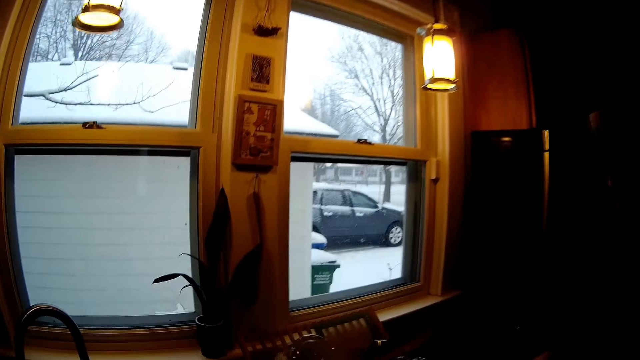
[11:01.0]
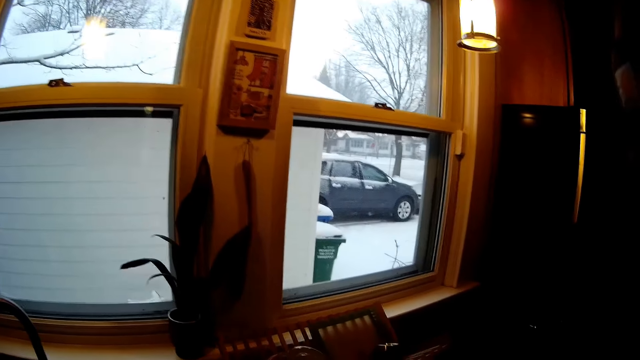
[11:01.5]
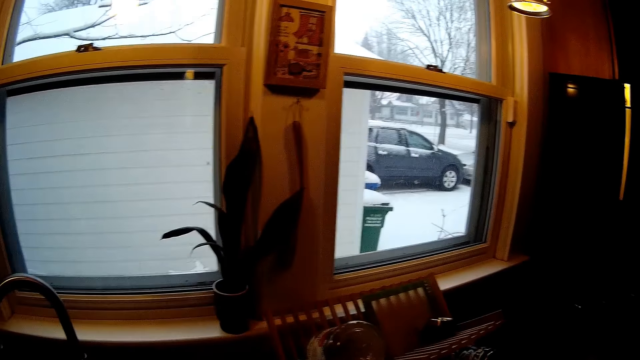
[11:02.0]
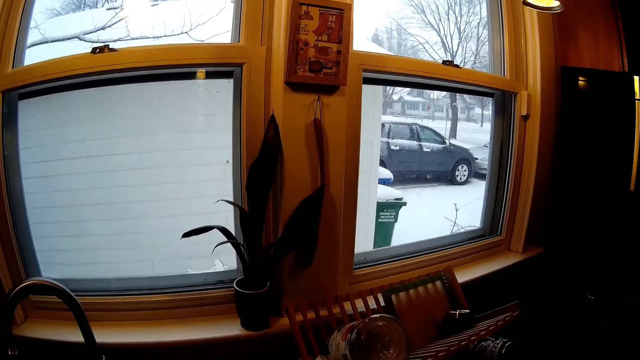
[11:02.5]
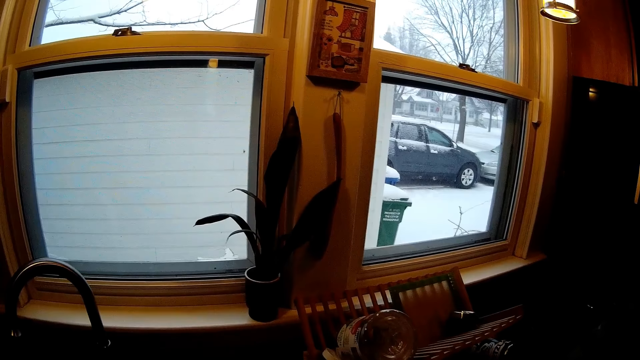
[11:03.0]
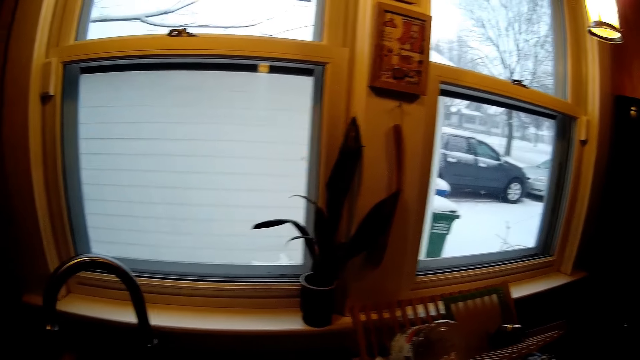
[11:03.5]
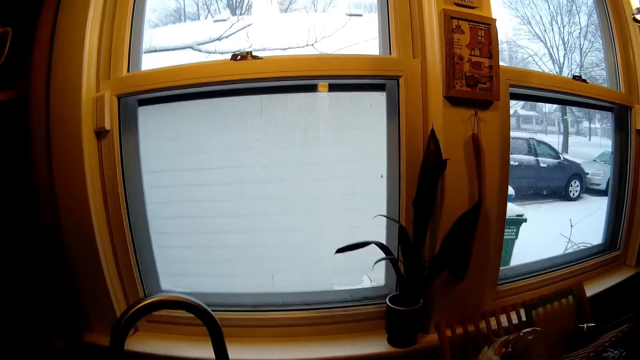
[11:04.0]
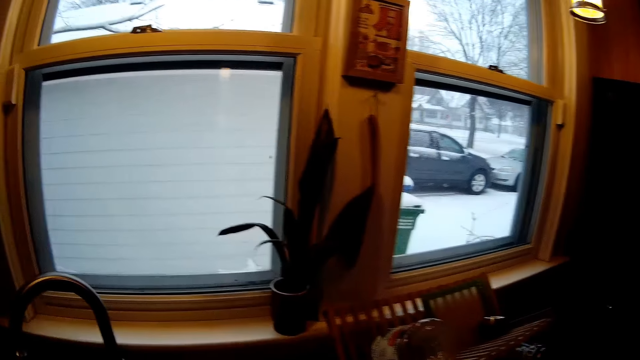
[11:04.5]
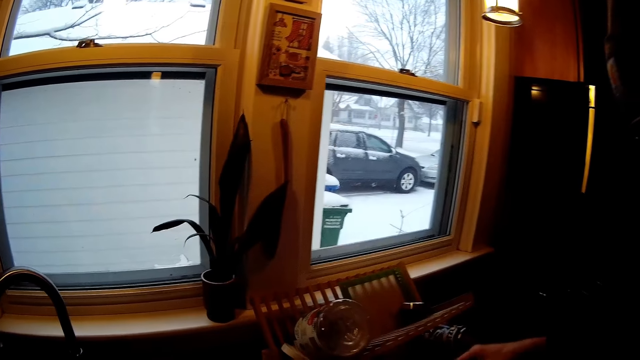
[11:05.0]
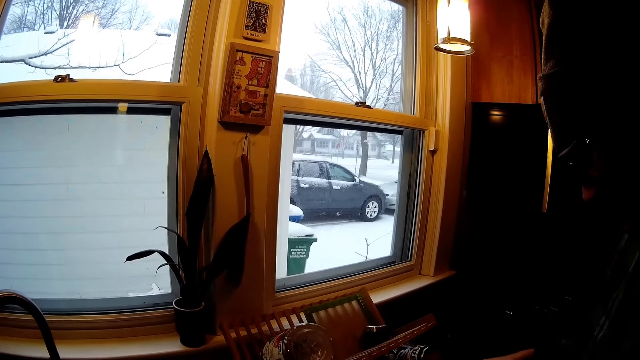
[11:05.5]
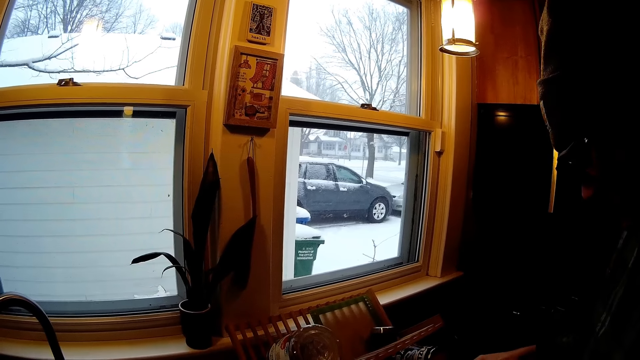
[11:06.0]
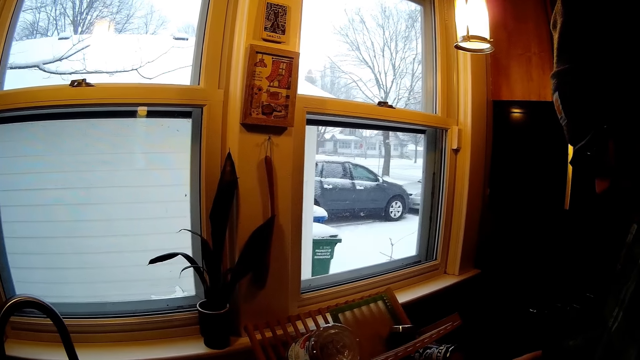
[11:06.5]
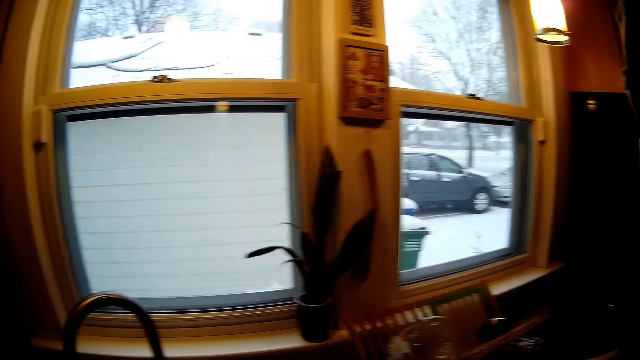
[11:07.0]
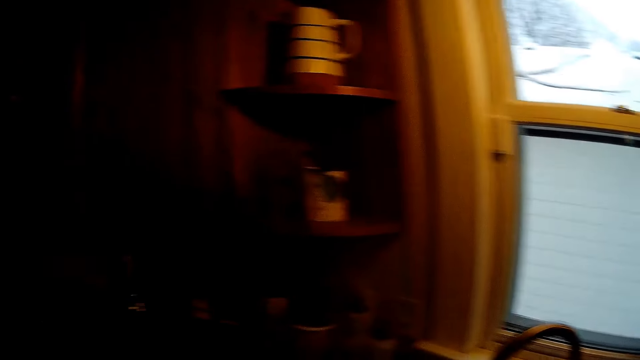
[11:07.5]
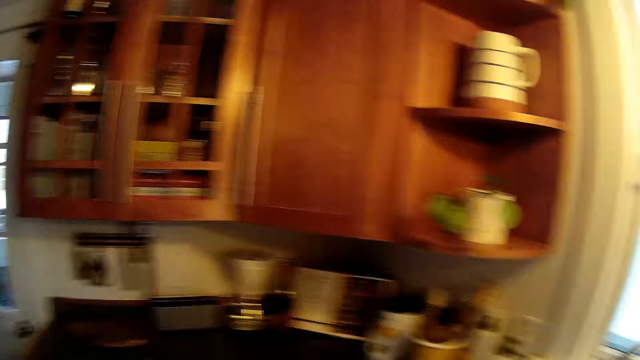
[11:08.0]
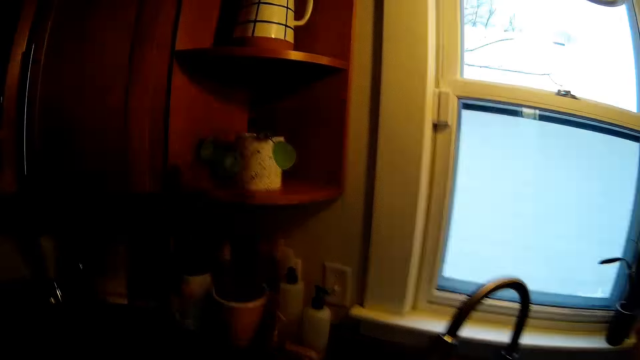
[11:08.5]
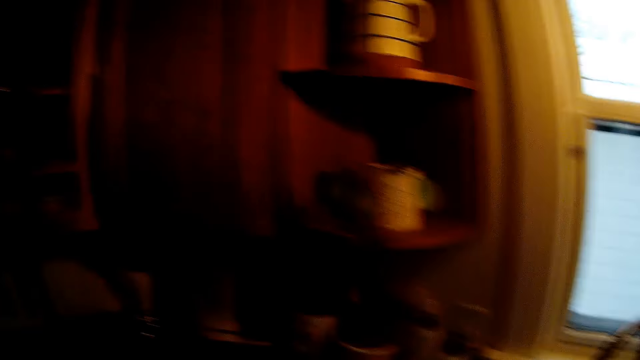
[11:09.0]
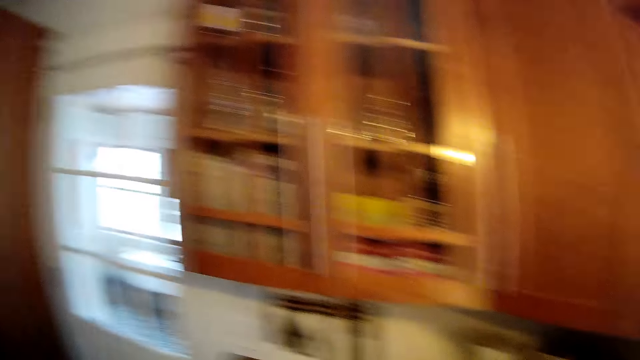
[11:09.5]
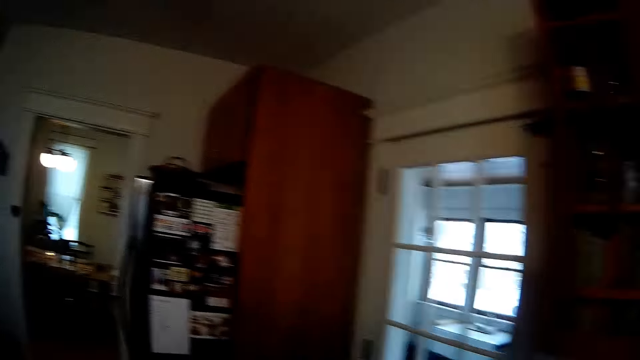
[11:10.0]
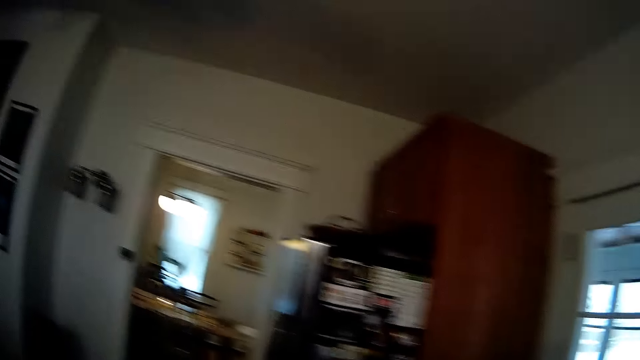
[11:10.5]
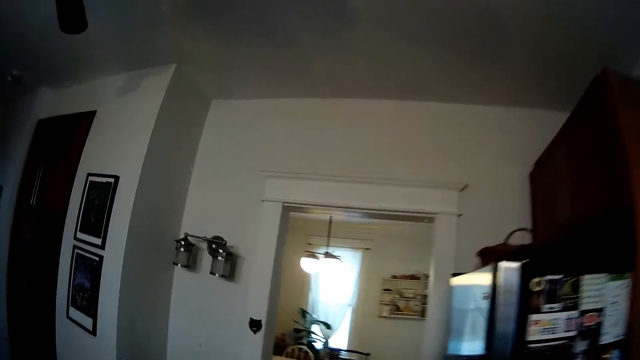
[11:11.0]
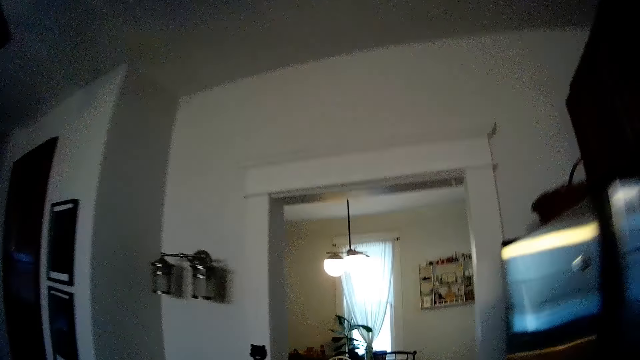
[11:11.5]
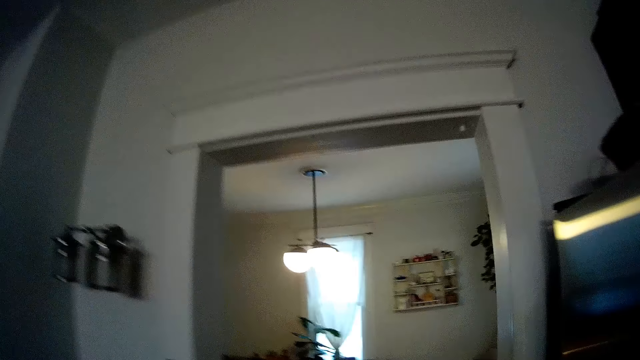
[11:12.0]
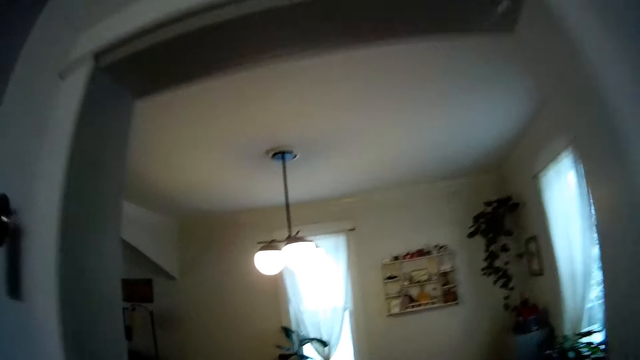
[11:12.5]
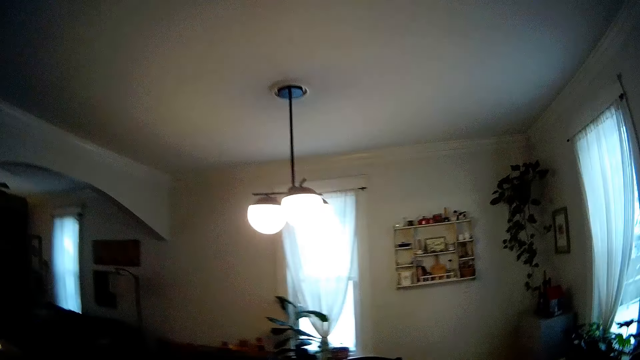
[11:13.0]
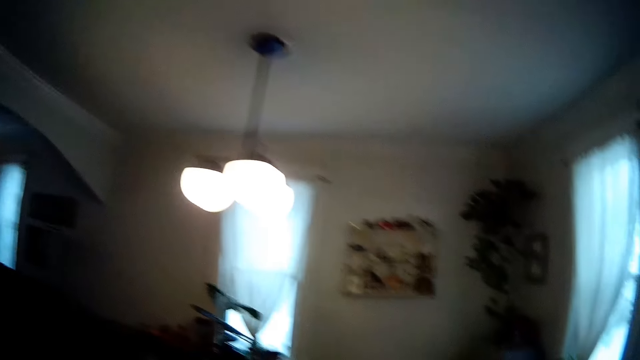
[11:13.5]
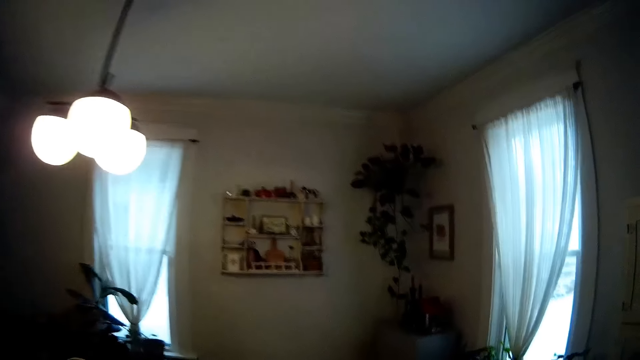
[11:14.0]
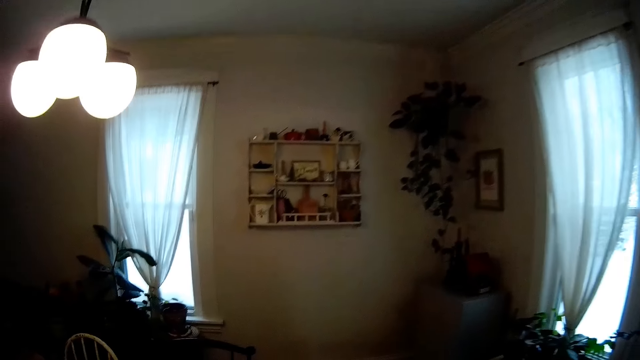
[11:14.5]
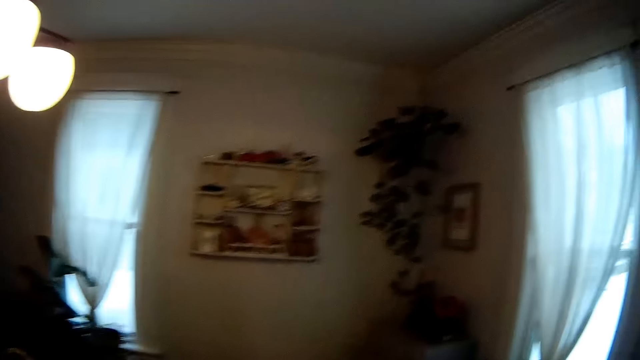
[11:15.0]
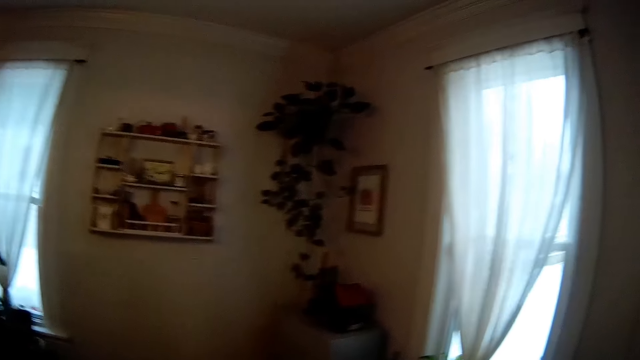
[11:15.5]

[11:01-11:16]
The camera wearer stands. The man stands beside the camera wearer. The camera wearer walks into the dining room.

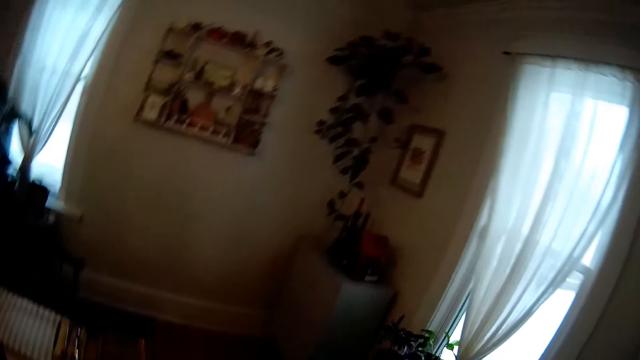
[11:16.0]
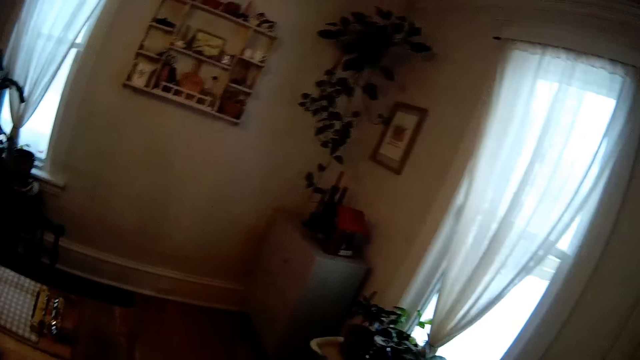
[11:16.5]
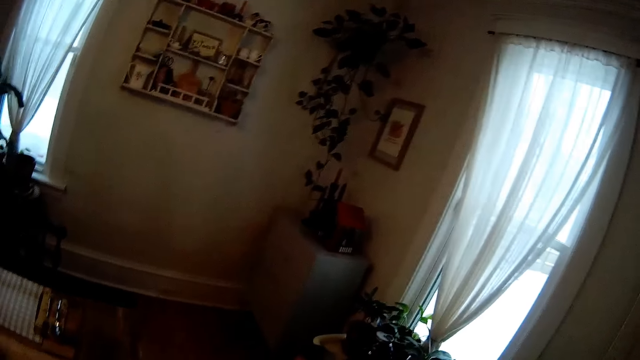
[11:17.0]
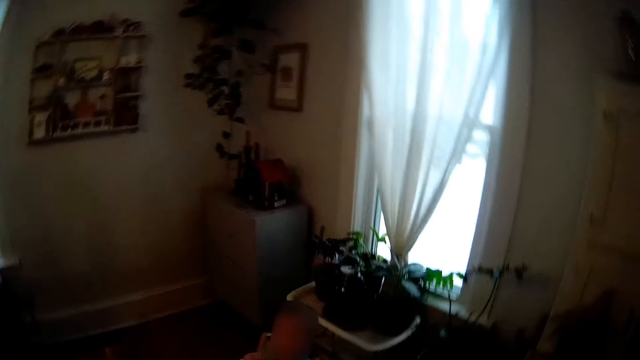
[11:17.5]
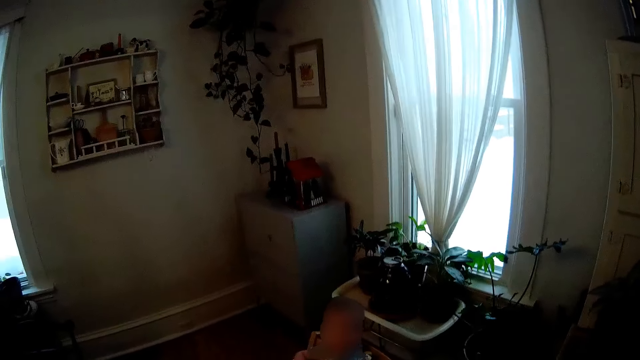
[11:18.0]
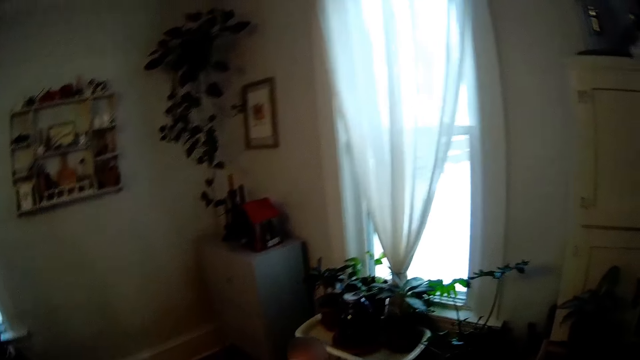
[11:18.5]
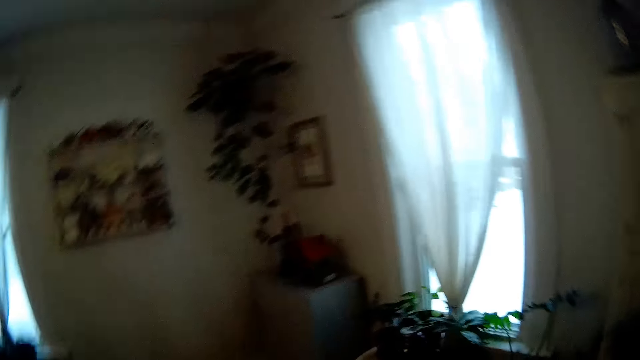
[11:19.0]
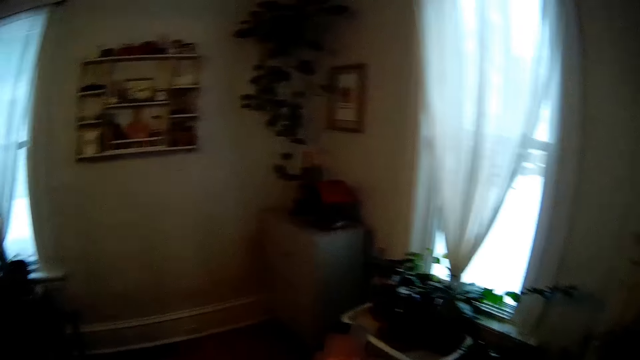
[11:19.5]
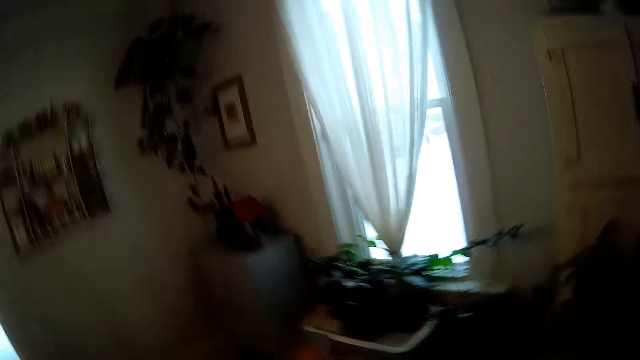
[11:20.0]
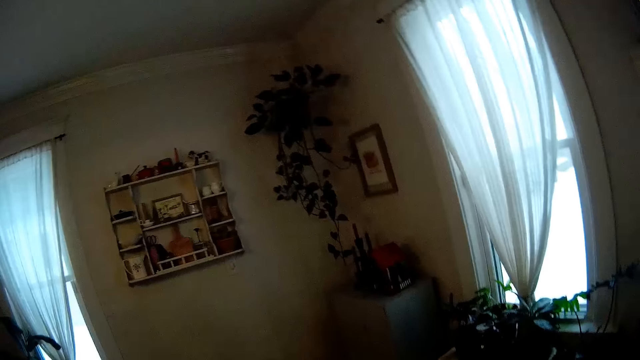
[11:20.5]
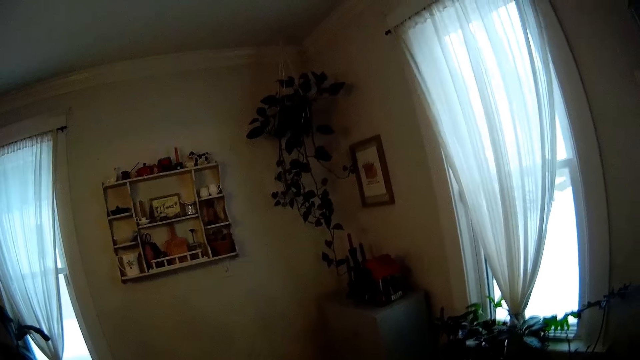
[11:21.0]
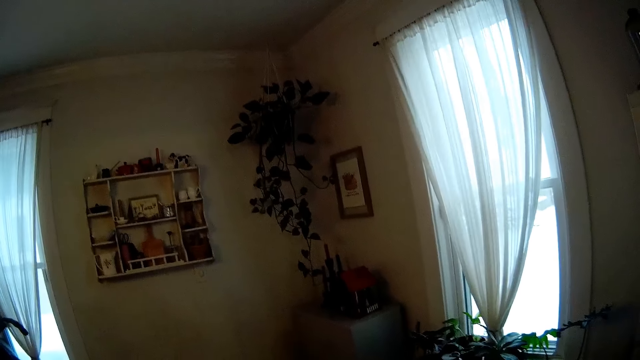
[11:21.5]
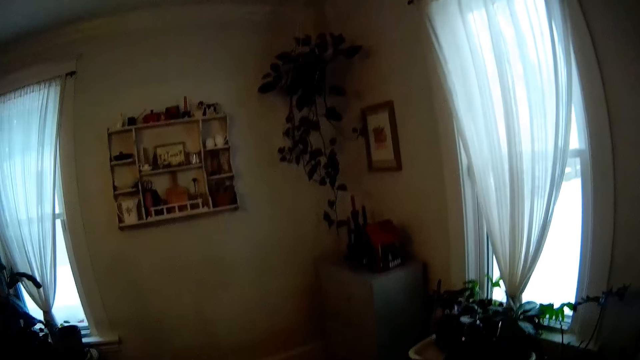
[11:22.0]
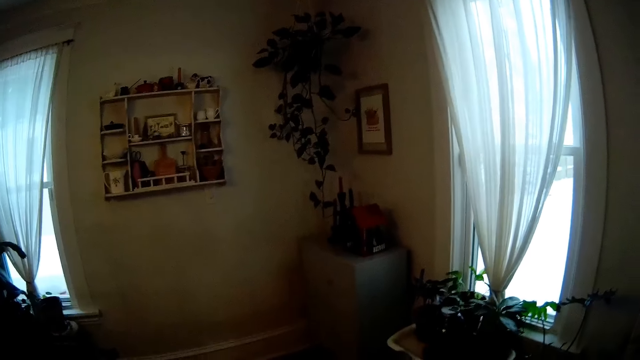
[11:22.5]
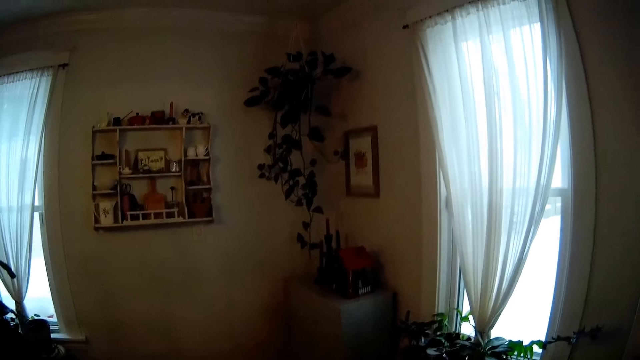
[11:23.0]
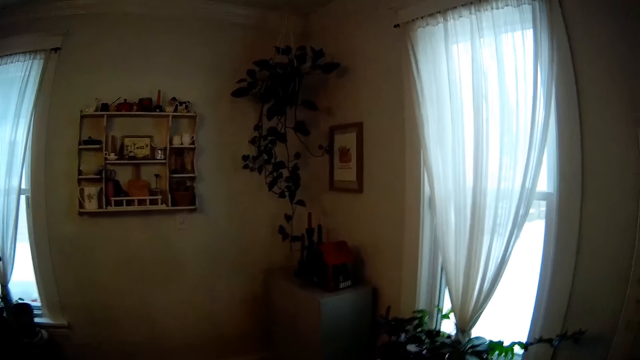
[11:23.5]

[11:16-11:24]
The camera wearer stands in the house.
